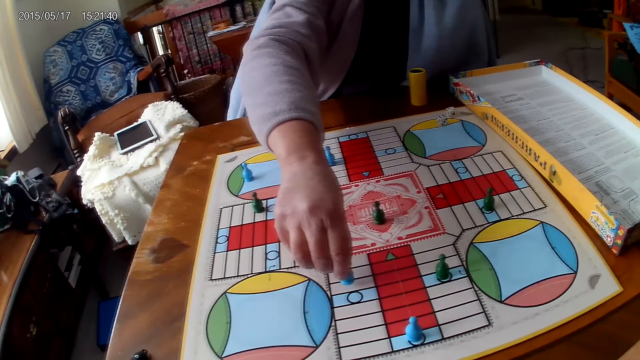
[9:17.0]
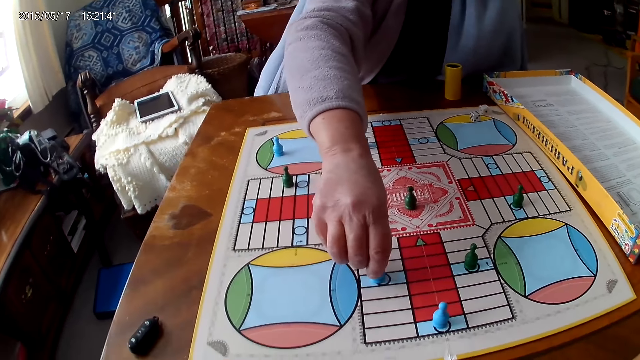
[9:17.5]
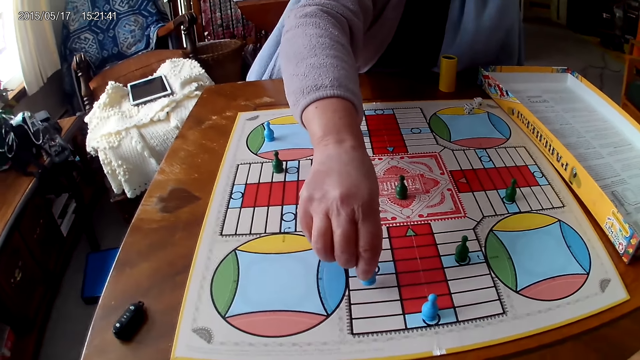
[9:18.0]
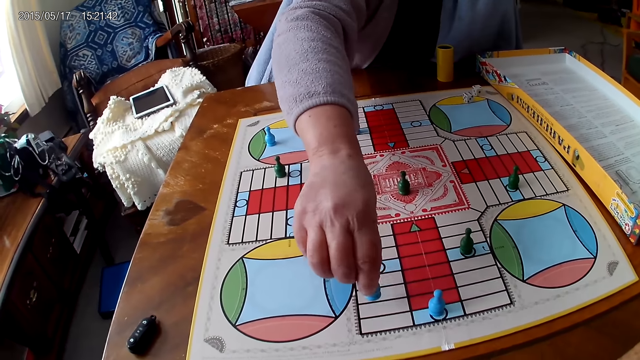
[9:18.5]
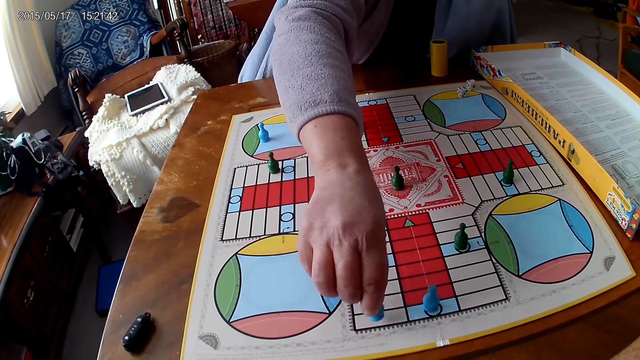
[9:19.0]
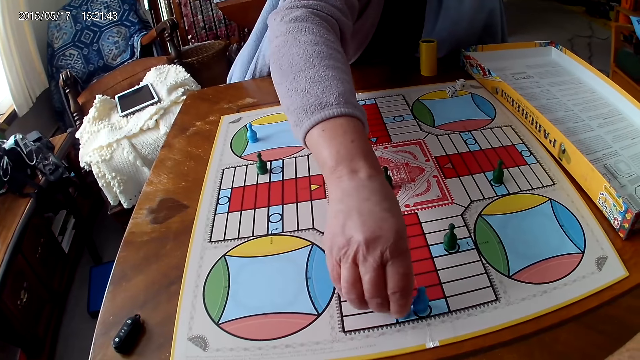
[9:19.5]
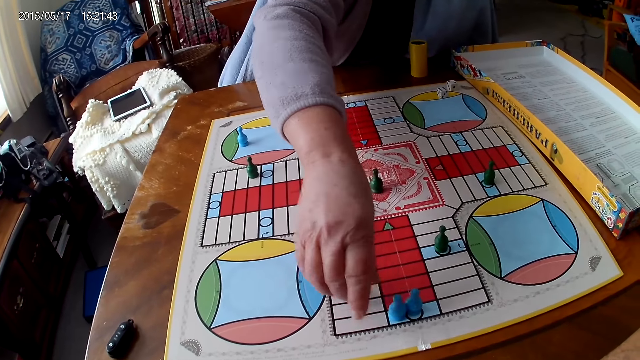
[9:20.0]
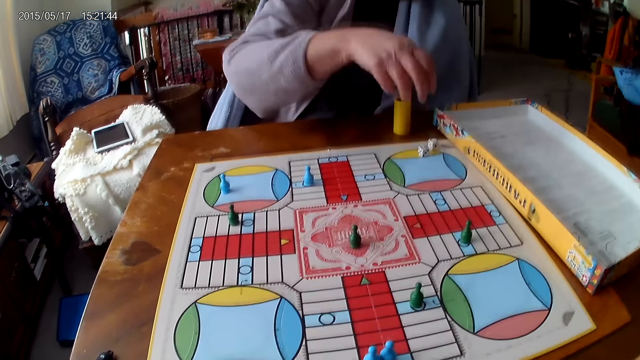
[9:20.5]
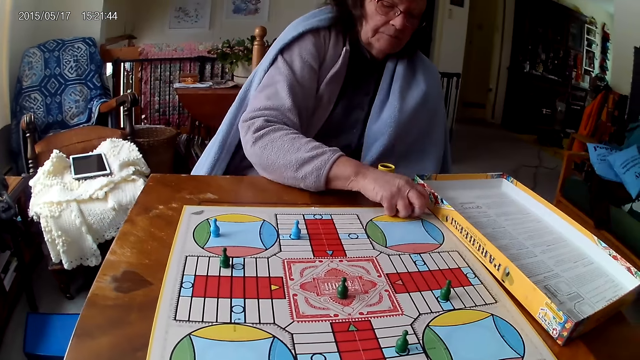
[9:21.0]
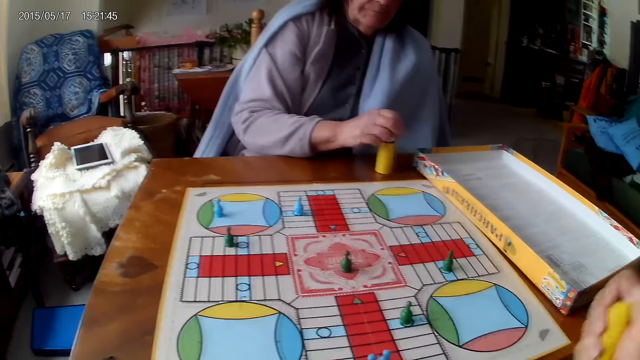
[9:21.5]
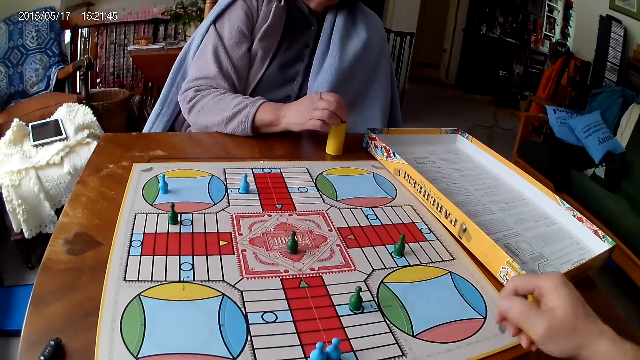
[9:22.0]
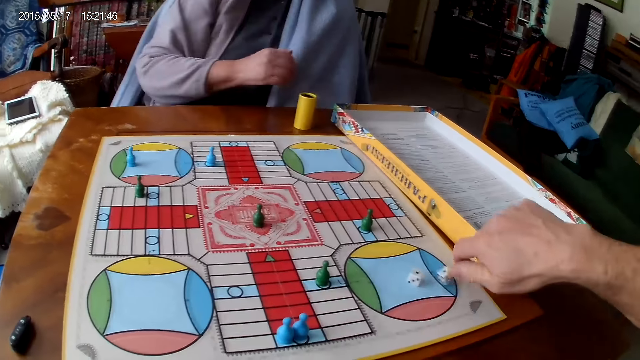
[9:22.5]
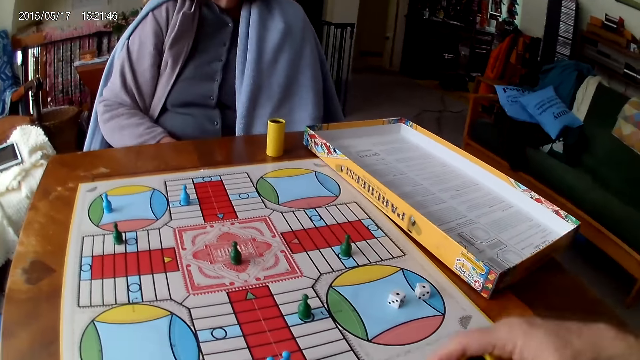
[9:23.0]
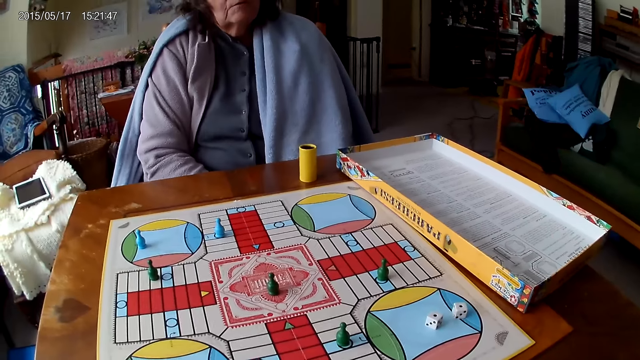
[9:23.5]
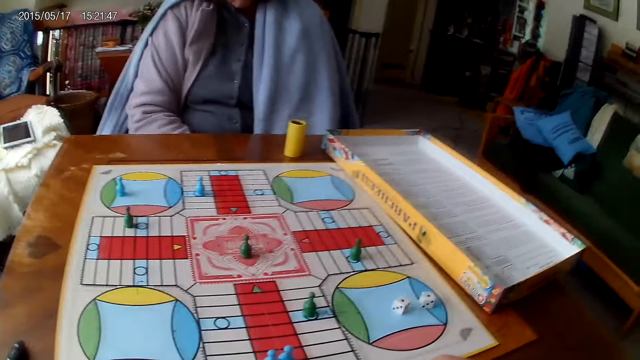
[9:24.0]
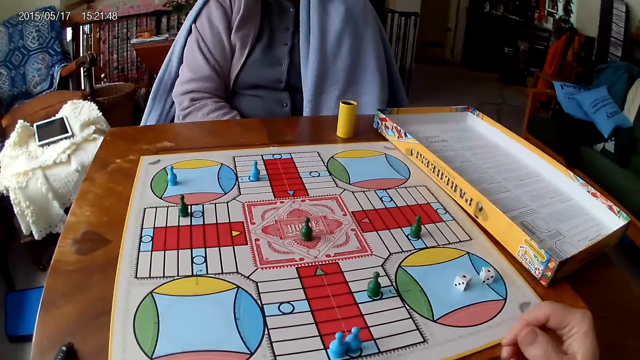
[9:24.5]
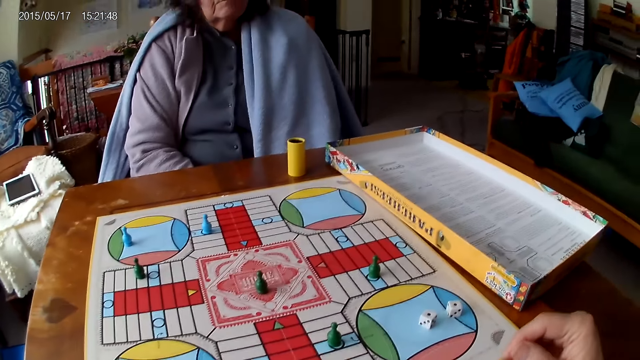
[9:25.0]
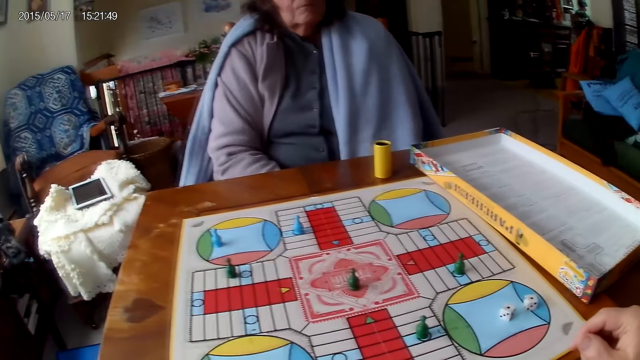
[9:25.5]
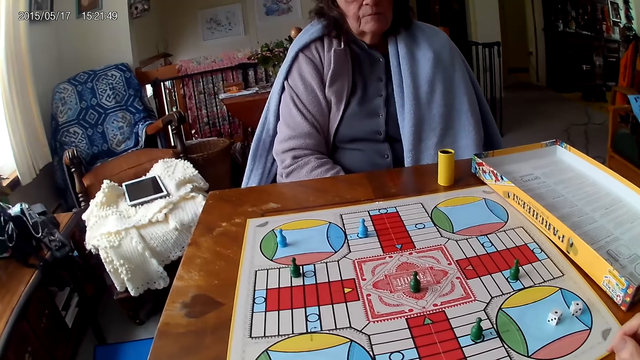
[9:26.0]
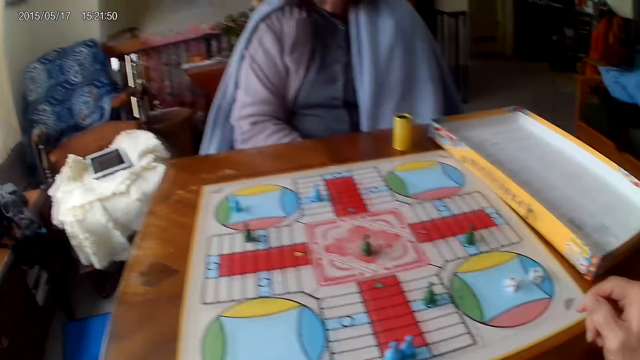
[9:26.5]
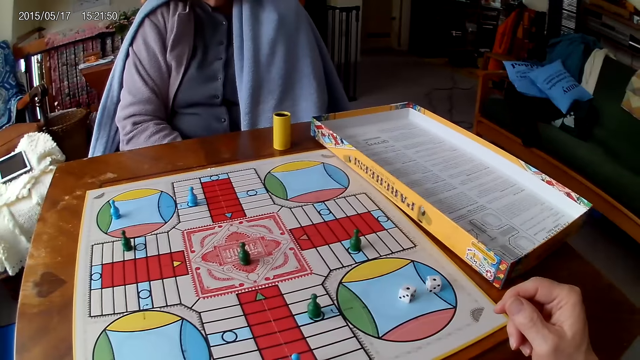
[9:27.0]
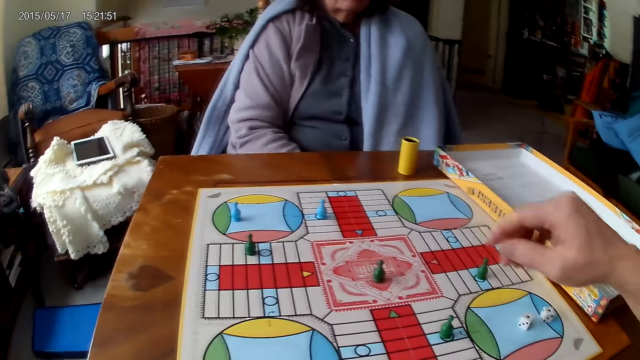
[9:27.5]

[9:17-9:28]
The camera wearer shakes his container with his right hand. A woman picks her dice from the Ludo board with her right hand and drops the dice into her container. The camera wearer drops the dice in his container on the table. He stares at the game.

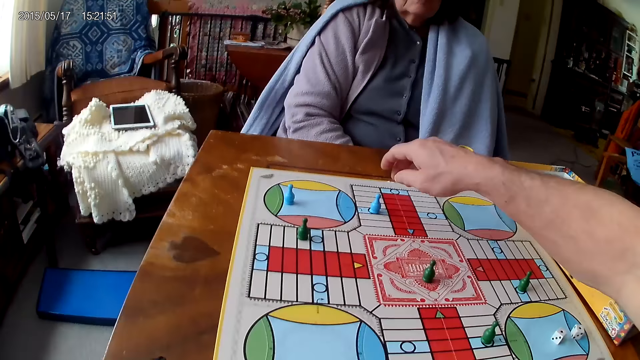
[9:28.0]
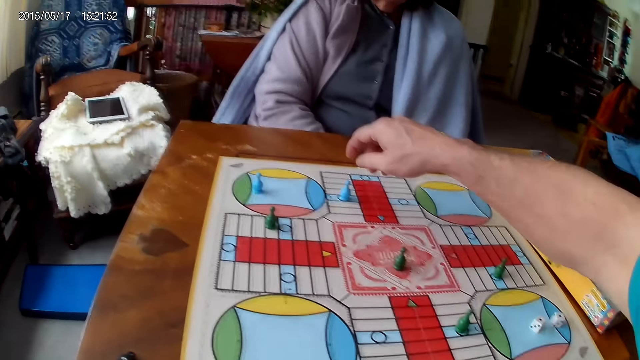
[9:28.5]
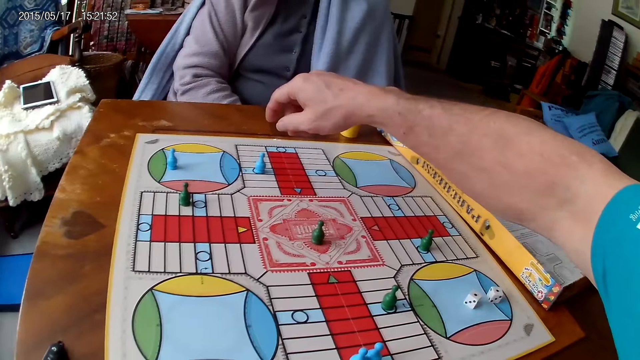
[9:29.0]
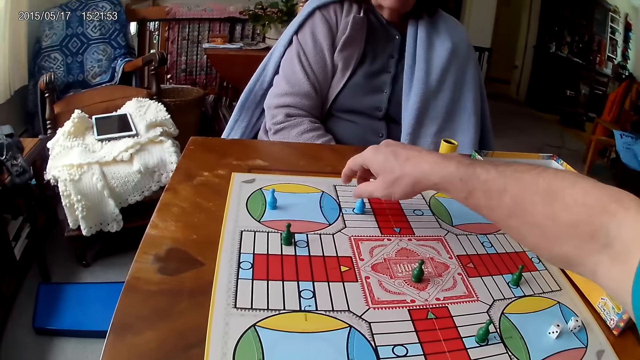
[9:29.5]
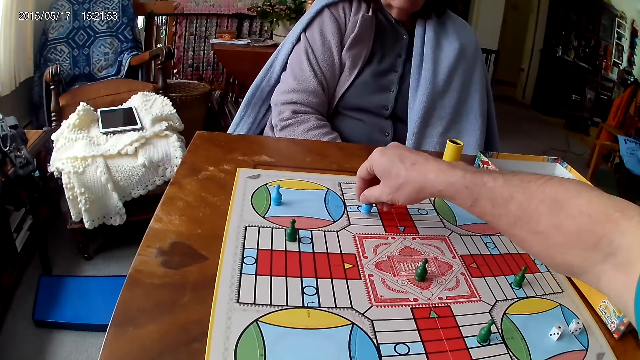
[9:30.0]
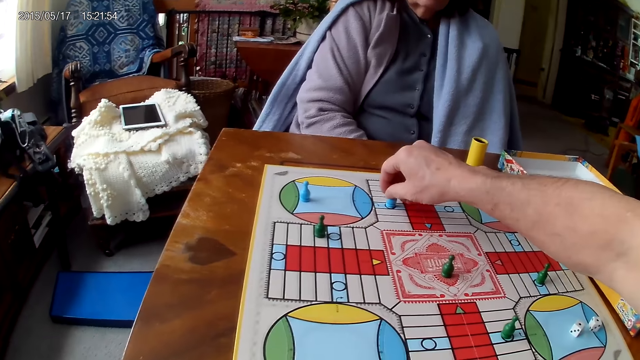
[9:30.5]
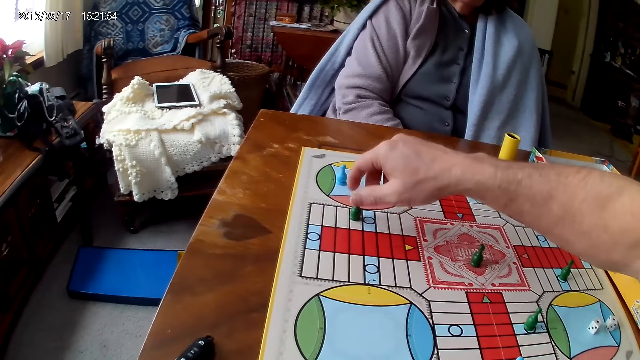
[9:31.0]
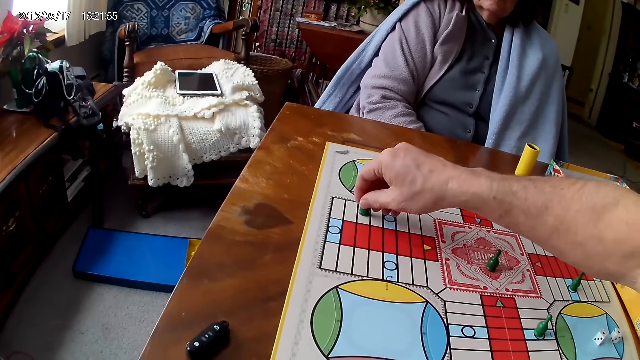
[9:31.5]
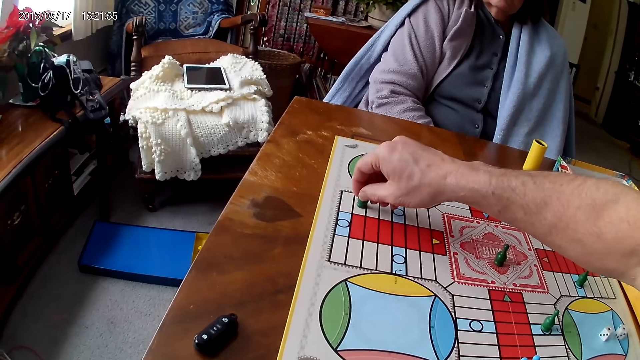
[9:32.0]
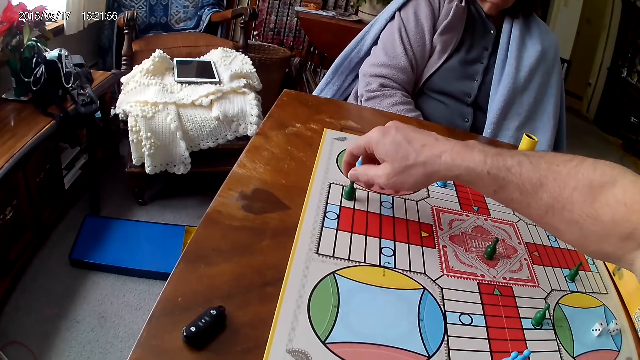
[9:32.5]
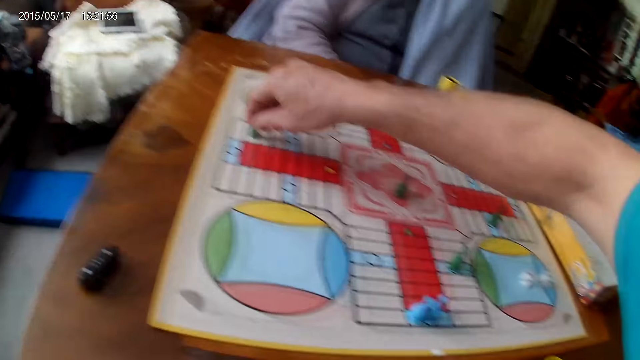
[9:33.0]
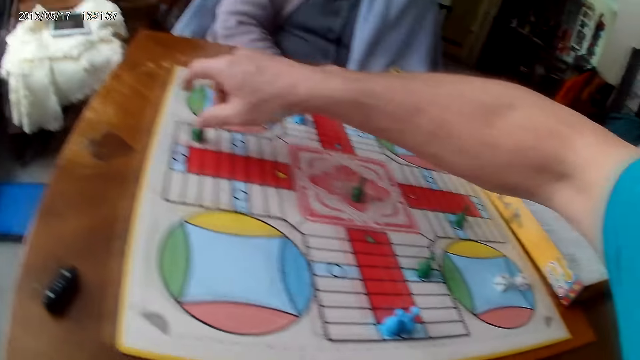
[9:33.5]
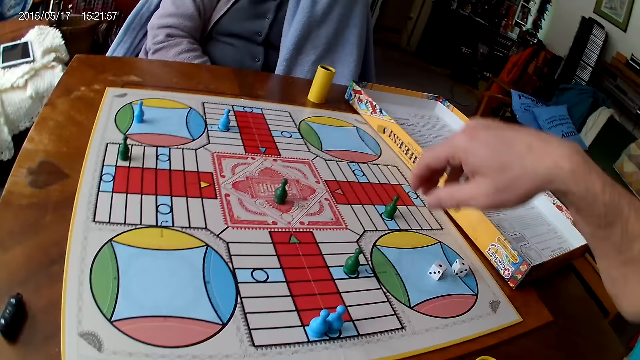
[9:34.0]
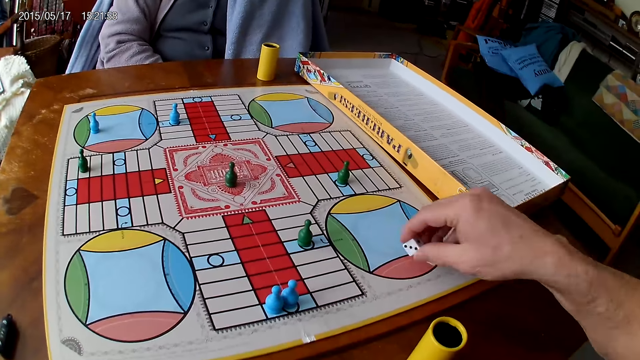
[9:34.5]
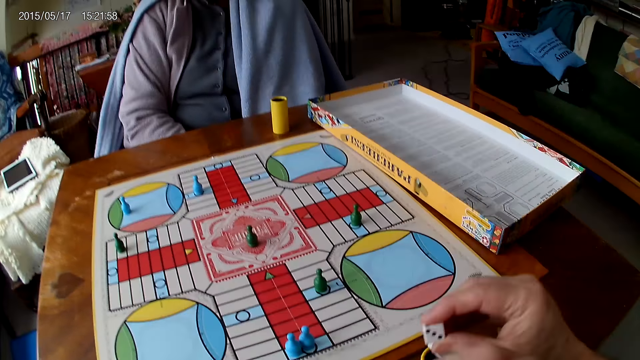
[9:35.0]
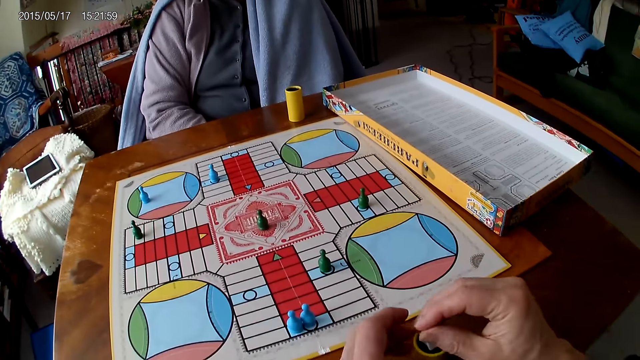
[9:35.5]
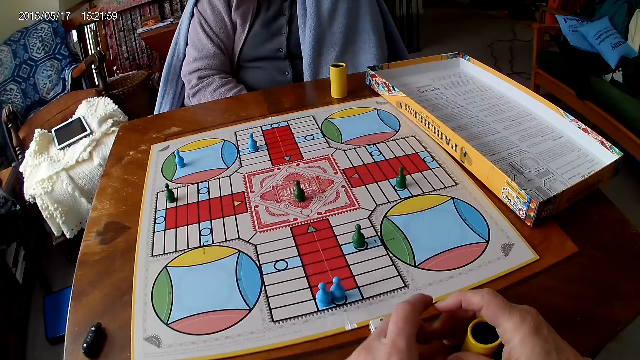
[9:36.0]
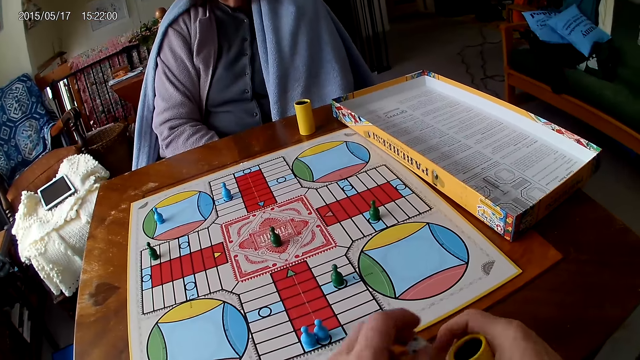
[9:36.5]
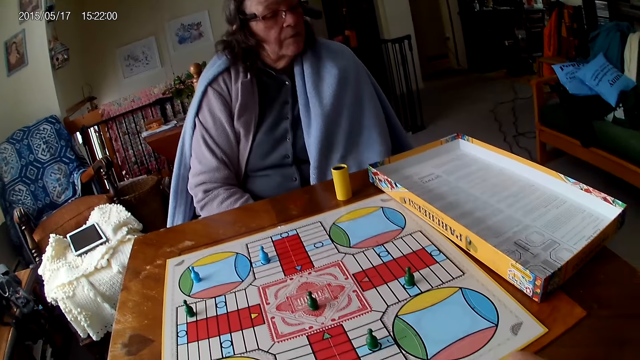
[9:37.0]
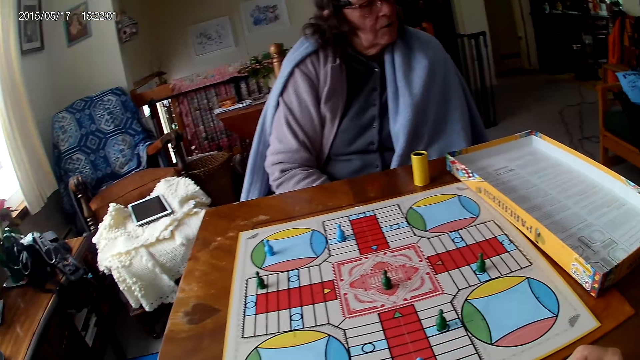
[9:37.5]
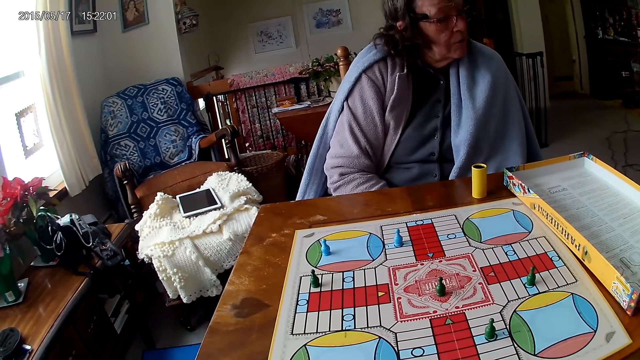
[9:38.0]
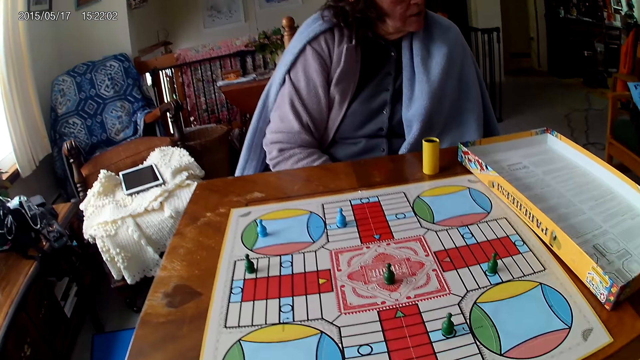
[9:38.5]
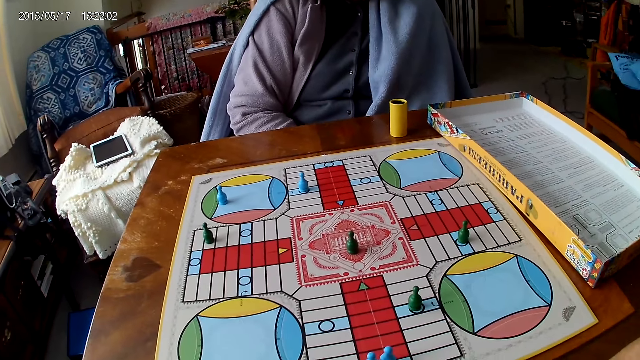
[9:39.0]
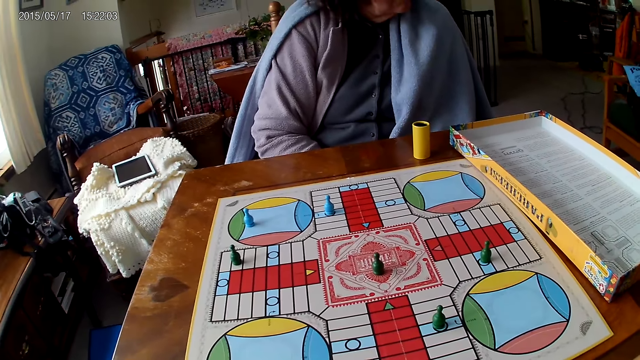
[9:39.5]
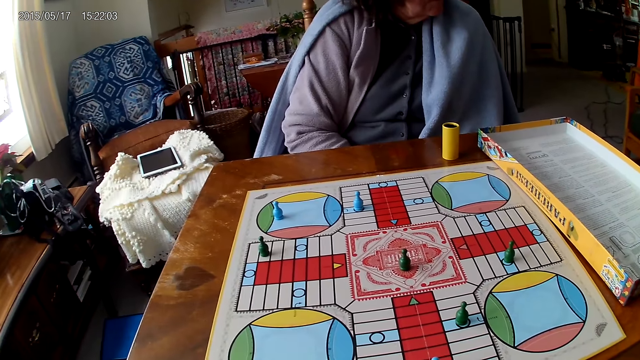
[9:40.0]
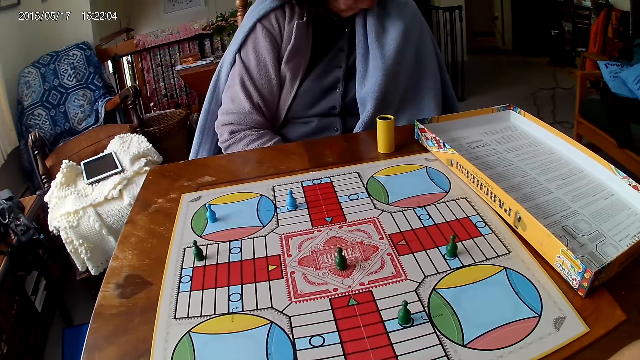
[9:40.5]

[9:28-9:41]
The camera wearer picks a piece from the Ludo board with his right hand. He drops the piece on the Ludo board with his right hand. He moves a piece on the Ludo board with his right hand. He picks his dice from the Ludo board with his right hand. He drops a piece of his die into his container. He passes his container from his left hand to his right hand. He drops a piece of his die on the table. He picks his piece of die from the table with his left hand. He drops the piece of his die into the table. He stares at the game.
